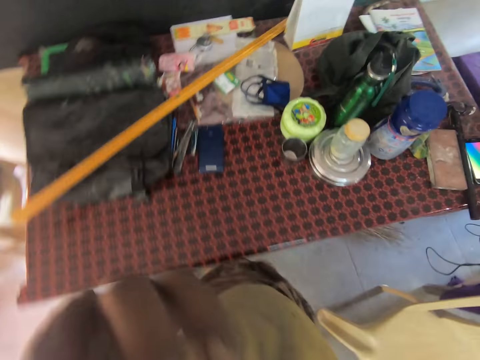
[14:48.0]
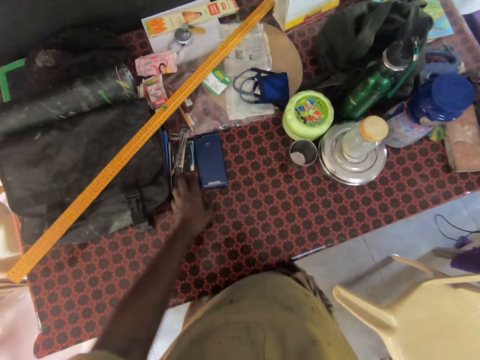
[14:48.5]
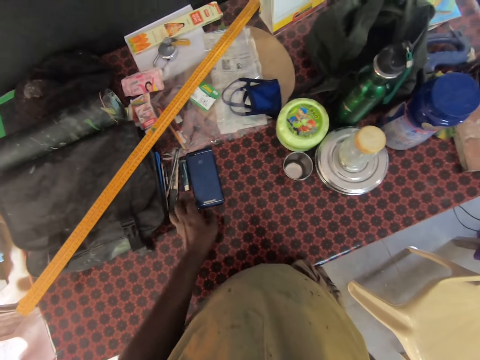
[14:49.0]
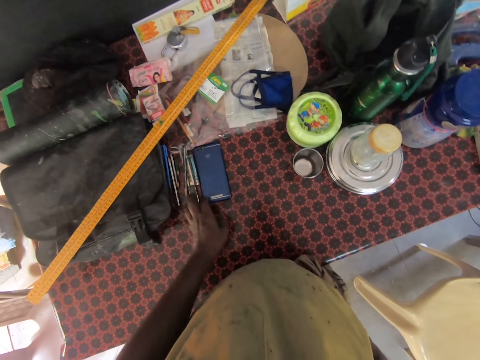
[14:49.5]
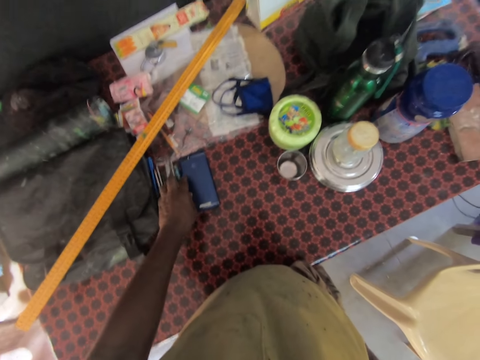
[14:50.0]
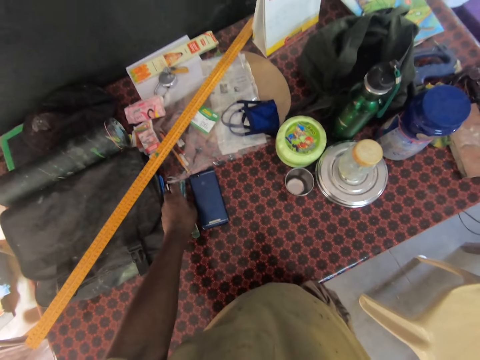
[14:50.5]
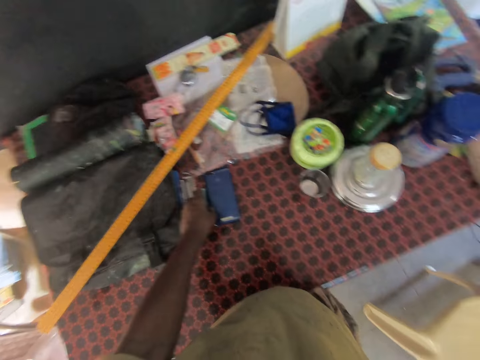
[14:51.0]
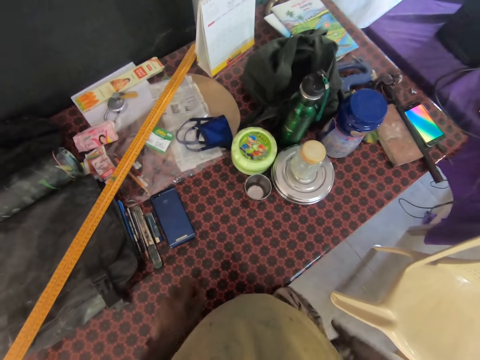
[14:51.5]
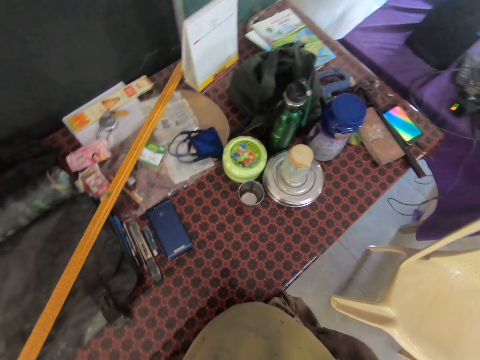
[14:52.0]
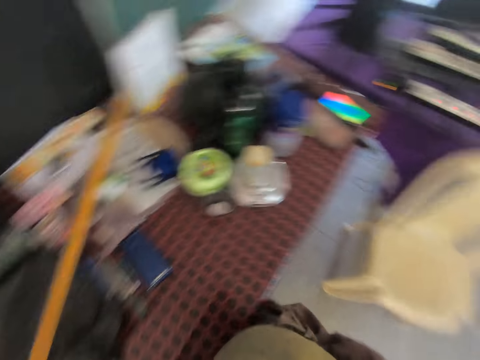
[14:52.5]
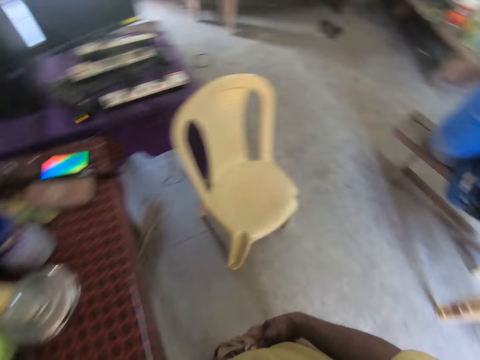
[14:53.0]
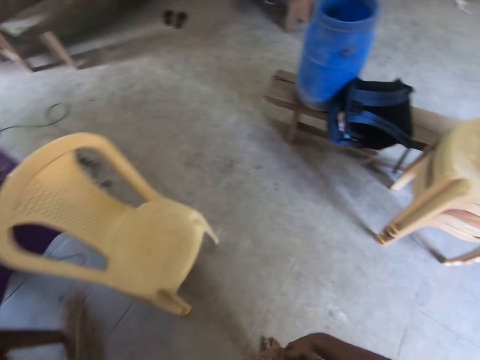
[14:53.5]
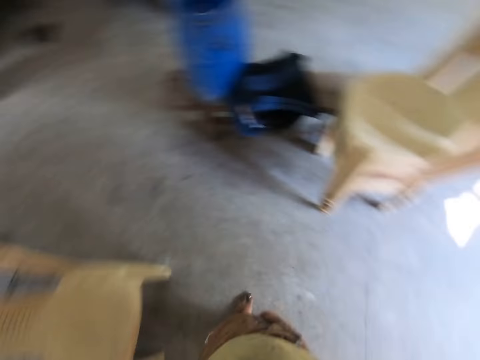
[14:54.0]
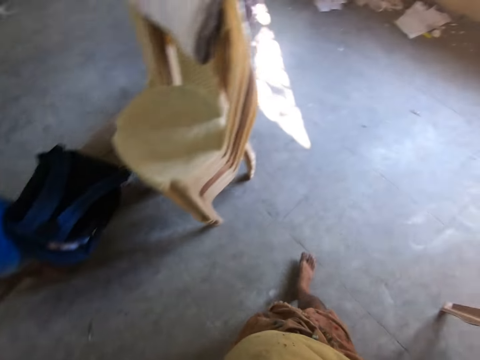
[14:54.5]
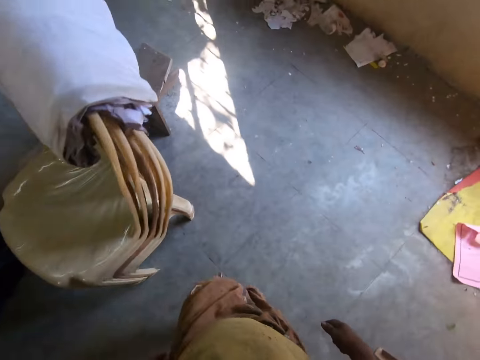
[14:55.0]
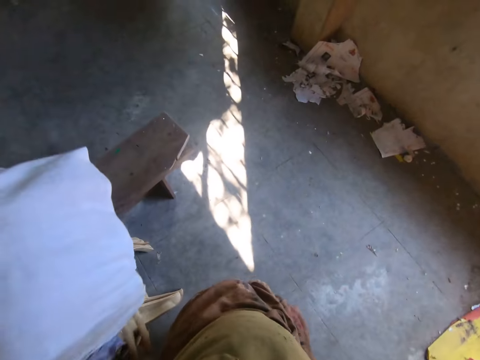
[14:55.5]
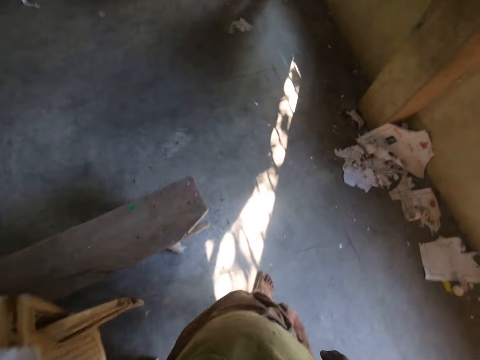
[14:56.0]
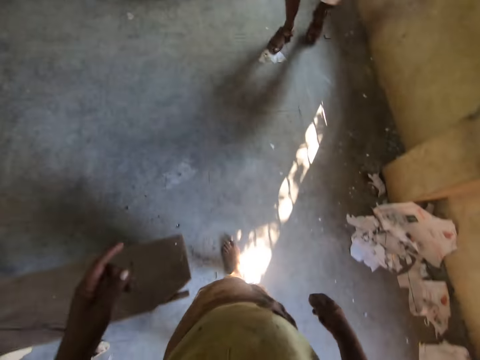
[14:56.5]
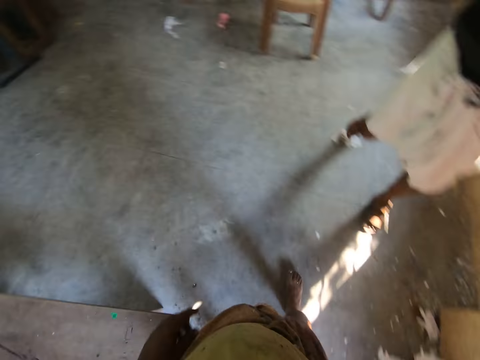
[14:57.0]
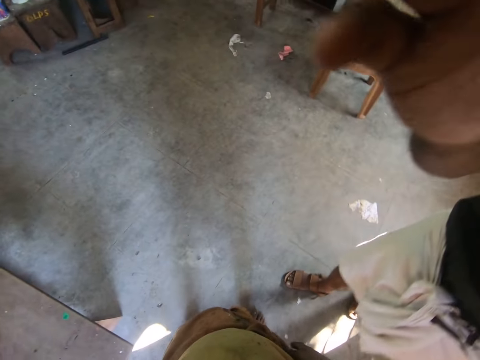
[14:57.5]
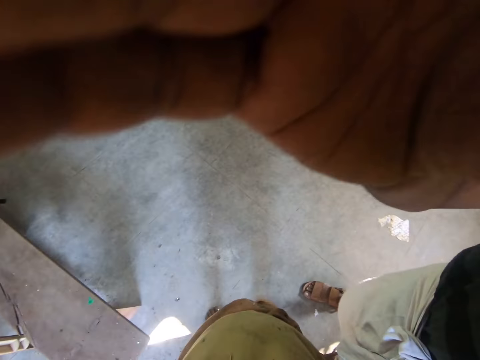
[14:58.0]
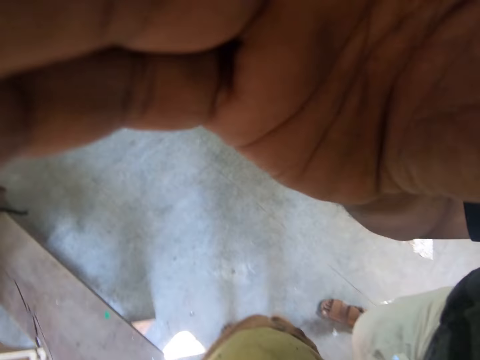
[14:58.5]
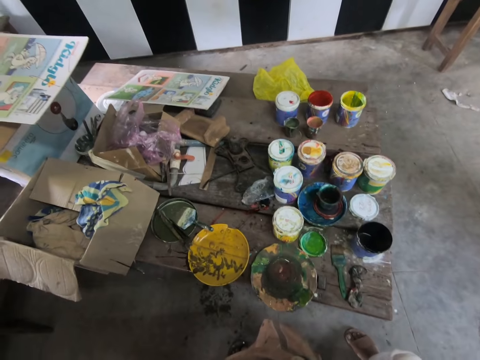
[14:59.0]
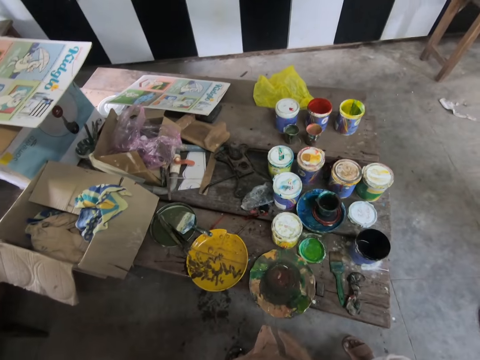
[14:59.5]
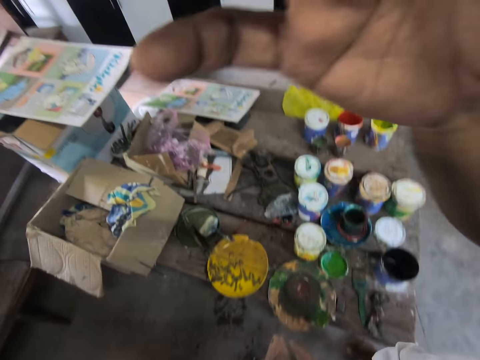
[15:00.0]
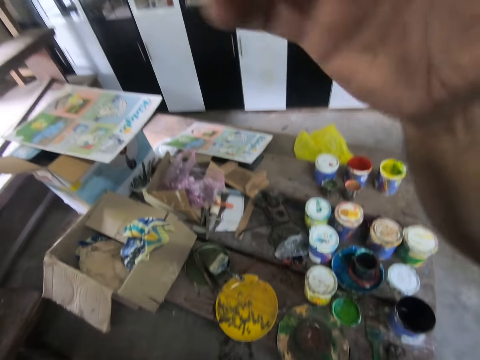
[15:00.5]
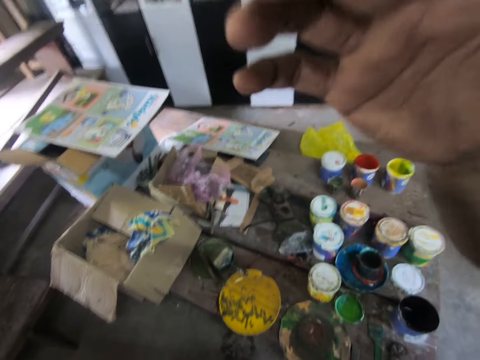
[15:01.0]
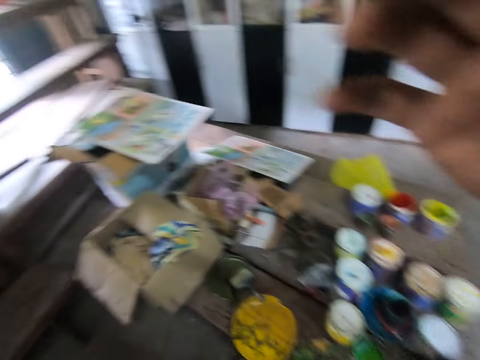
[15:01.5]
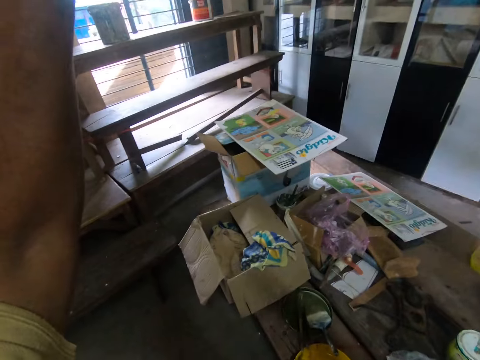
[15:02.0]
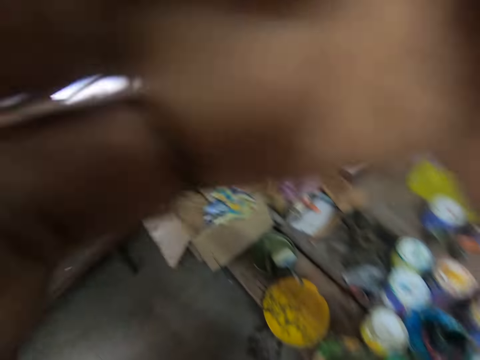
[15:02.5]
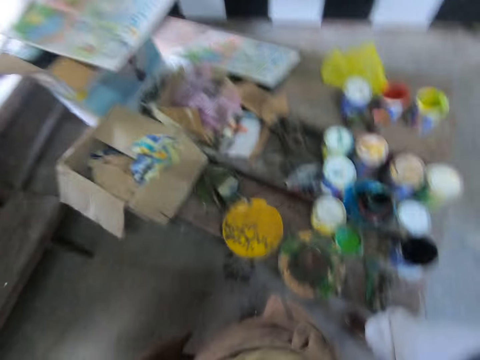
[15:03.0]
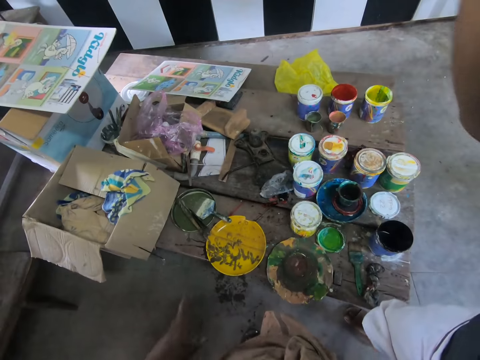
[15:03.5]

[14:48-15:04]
The camera wearer touches the face. They look at something. They arrange something on the table with the left hand. They wipe the right hand on the pants. They walk. They converse with a man. The man adjusts the camera for the camera wearer. The man adjusts the camera for the camera wearer again.

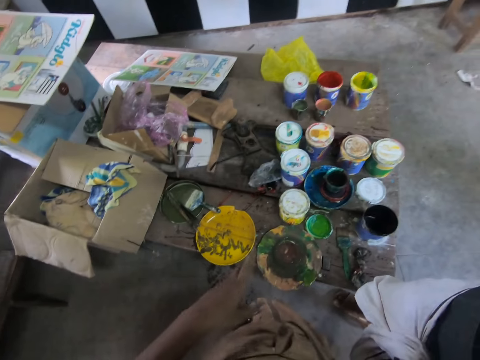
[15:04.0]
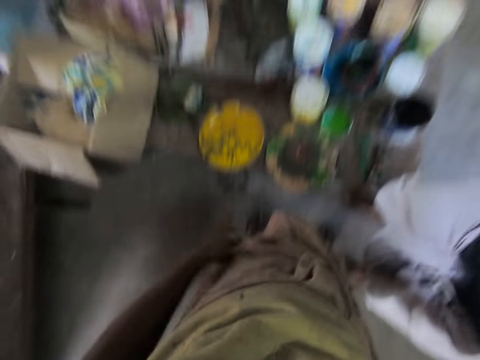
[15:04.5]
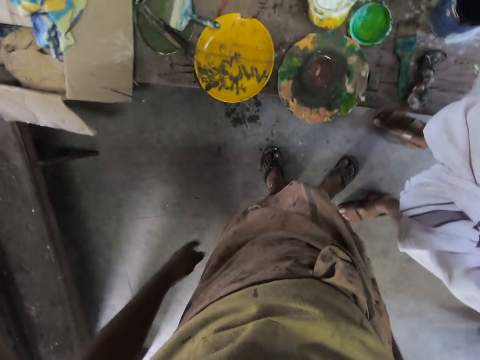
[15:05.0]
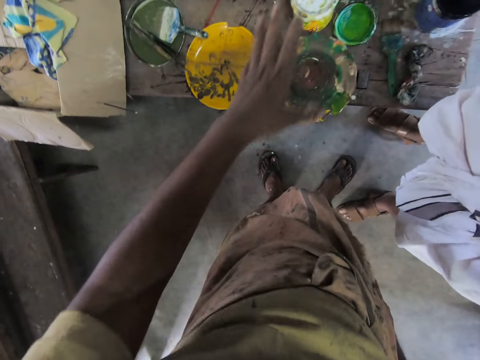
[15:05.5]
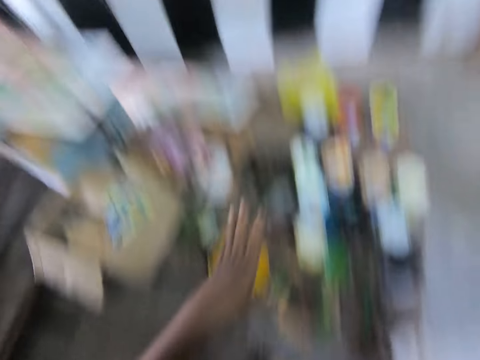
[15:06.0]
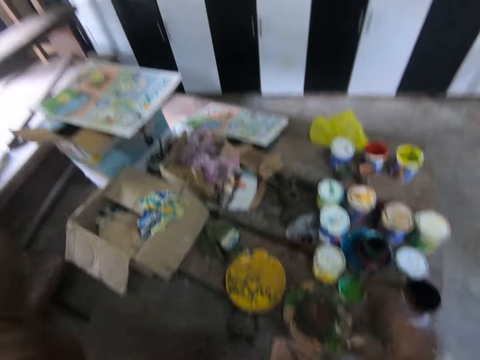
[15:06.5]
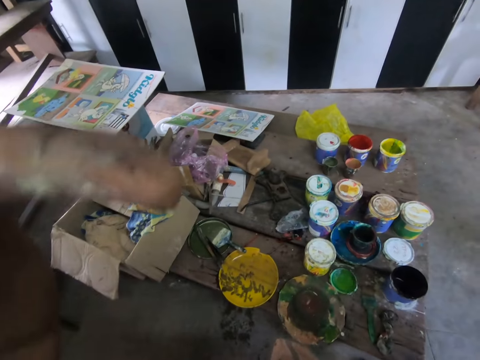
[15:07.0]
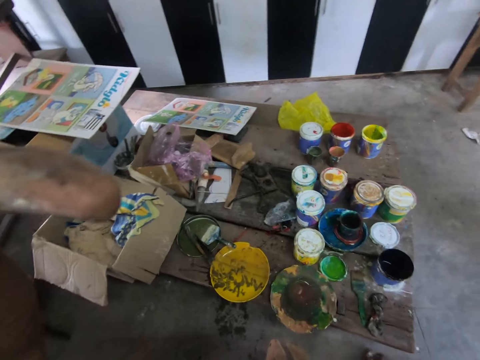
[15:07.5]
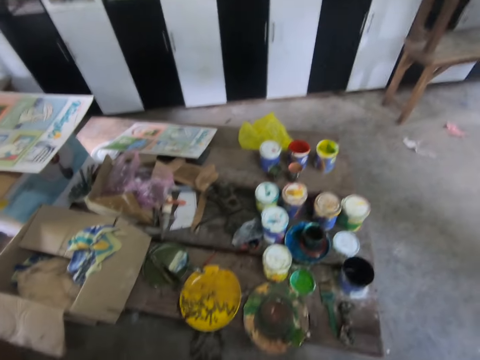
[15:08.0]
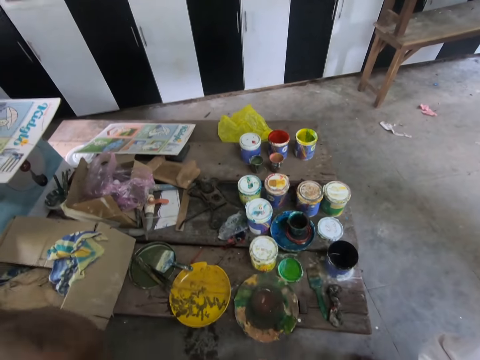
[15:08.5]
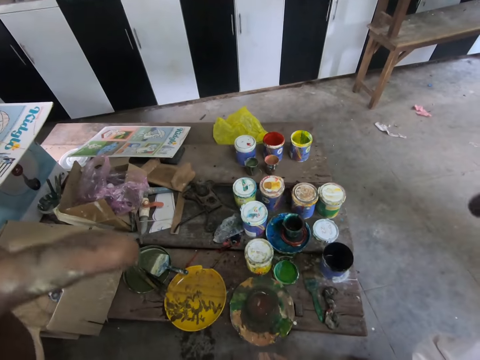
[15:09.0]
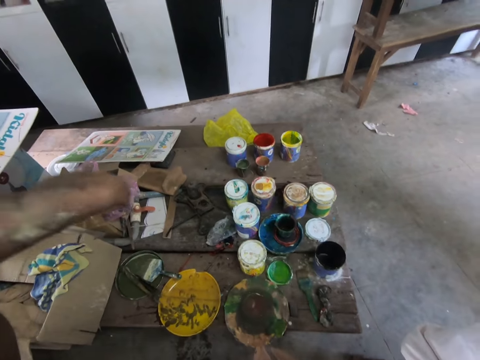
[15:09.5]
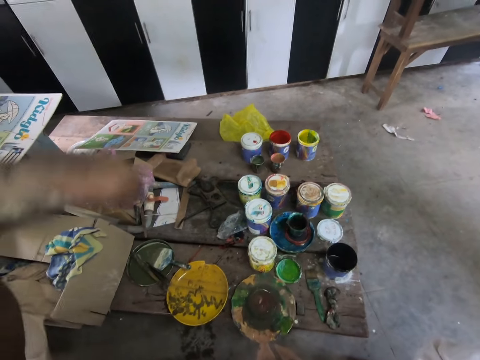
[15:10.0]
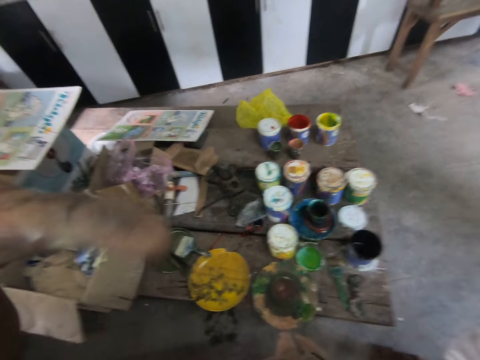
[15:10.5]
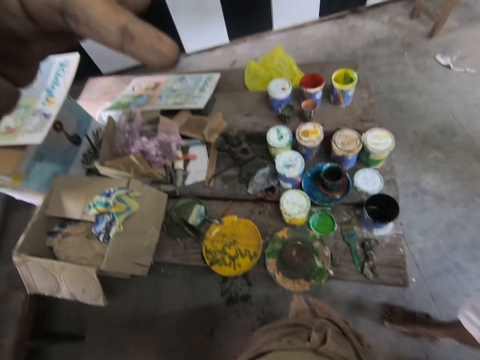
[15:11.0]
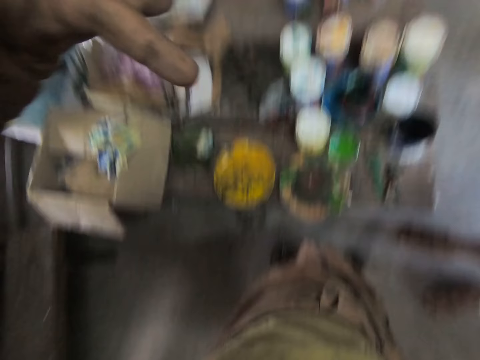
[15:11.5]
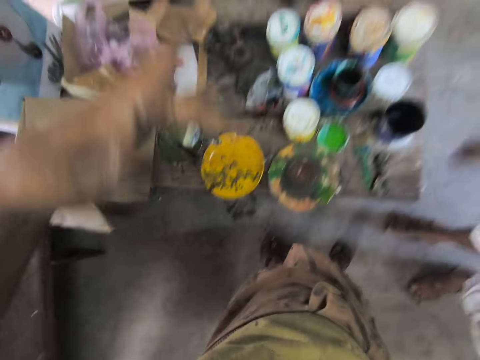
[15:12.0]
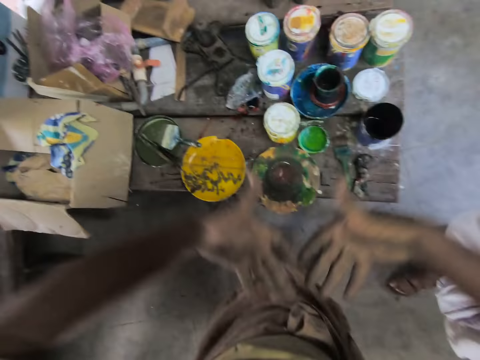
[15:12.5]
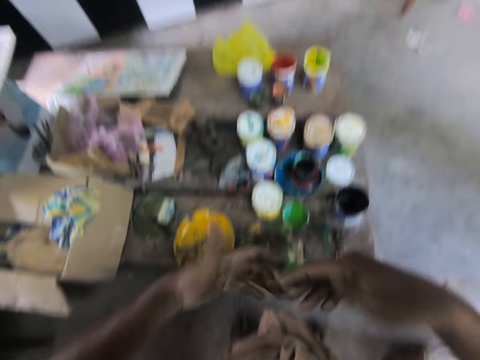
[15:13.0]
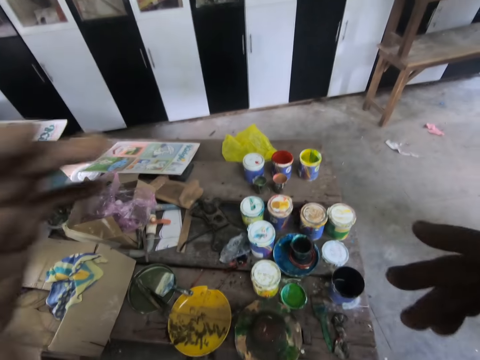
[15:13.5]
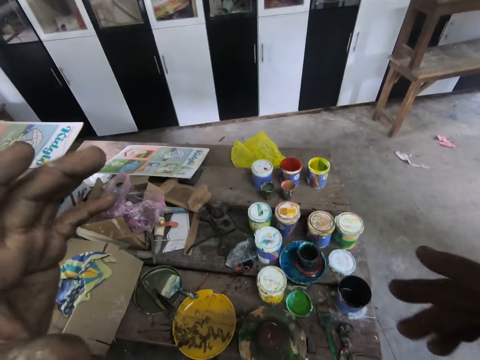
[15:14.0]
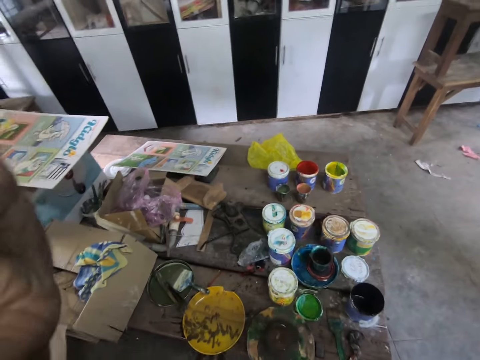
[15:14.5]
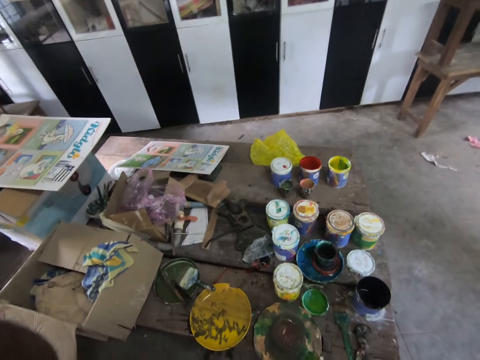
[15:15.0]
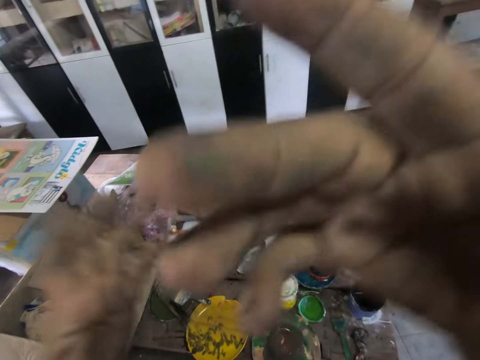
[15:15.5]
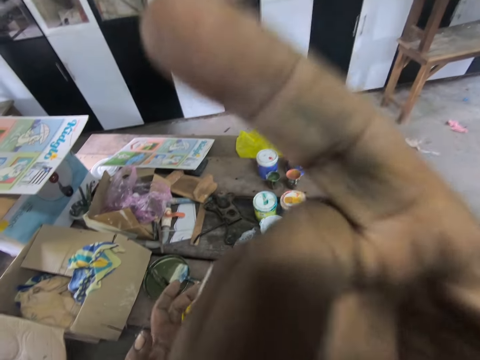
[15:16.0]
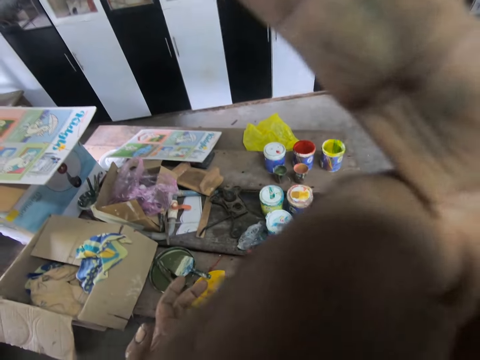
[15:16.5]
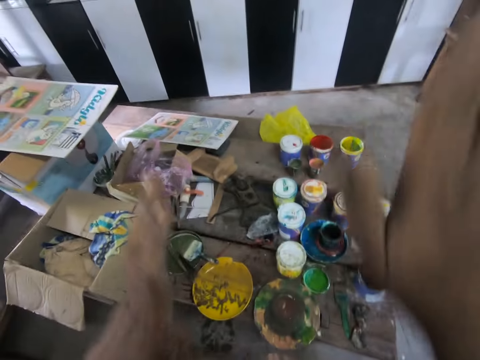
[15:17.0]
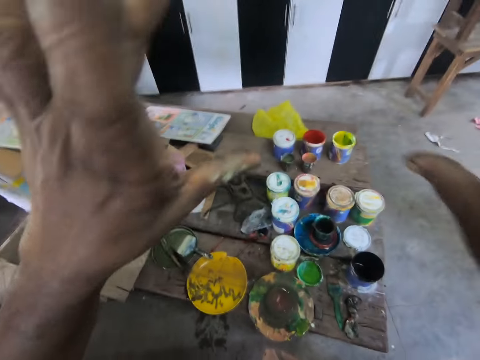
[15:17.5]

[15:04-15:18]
The camera wearer gestures with the hand.
